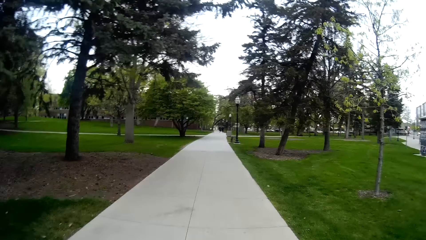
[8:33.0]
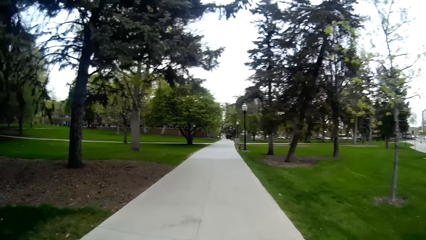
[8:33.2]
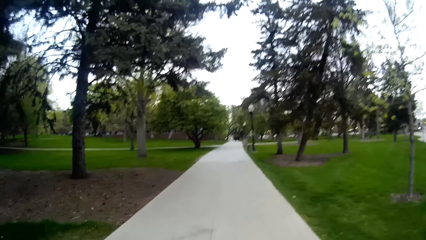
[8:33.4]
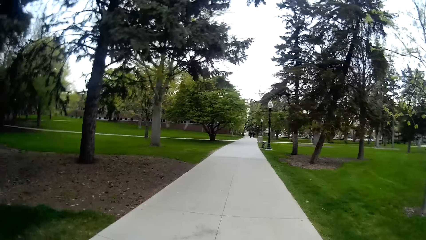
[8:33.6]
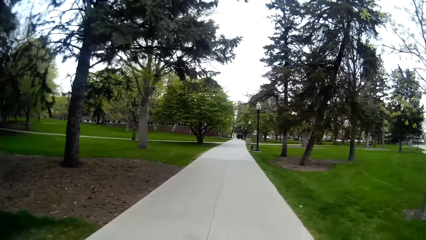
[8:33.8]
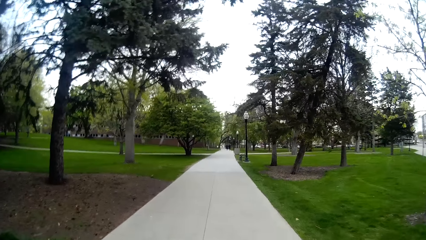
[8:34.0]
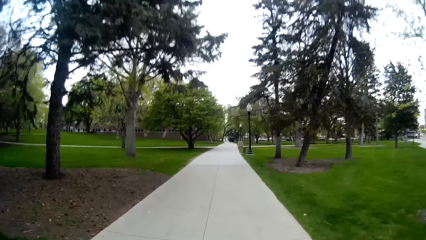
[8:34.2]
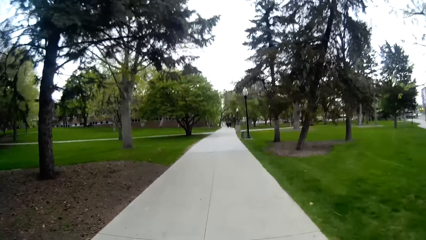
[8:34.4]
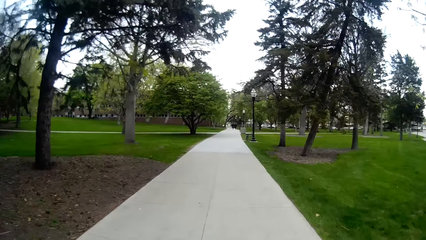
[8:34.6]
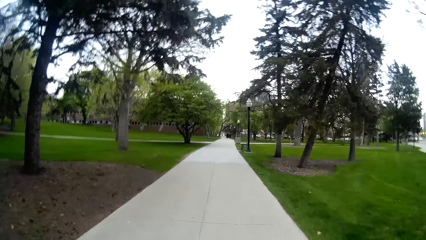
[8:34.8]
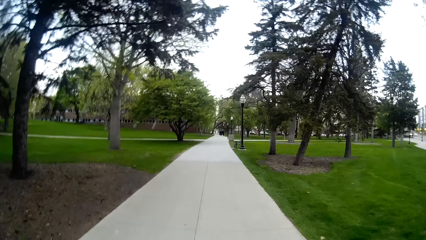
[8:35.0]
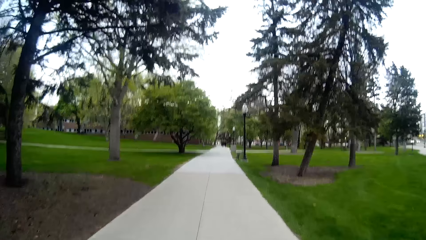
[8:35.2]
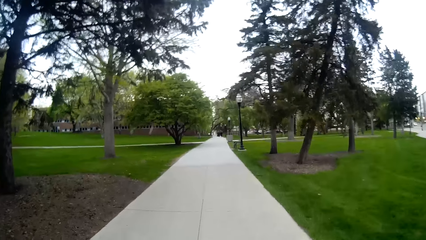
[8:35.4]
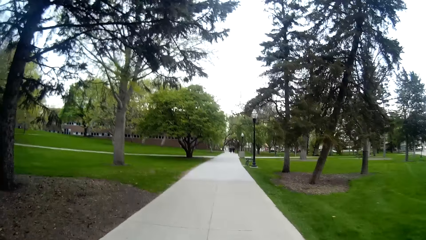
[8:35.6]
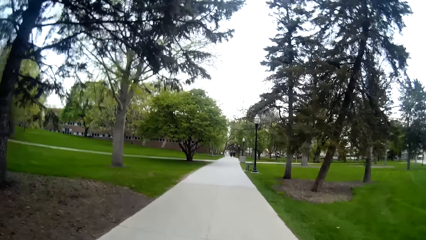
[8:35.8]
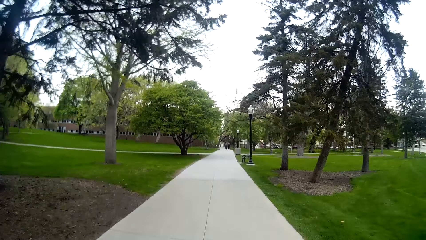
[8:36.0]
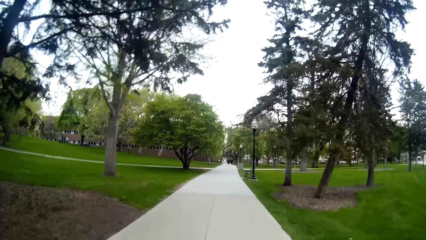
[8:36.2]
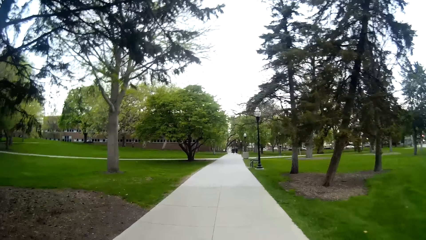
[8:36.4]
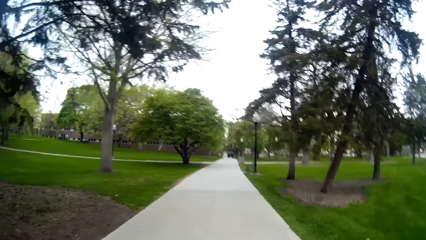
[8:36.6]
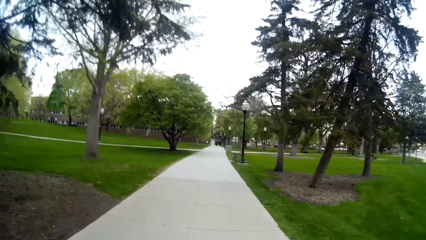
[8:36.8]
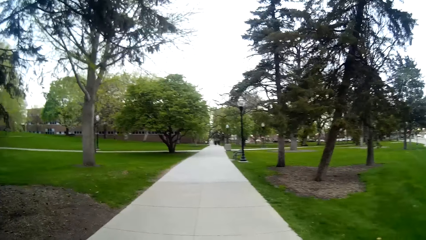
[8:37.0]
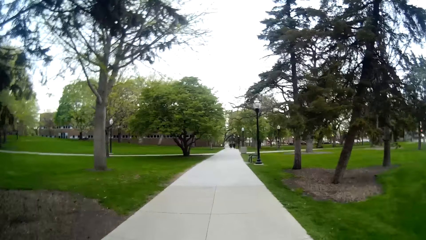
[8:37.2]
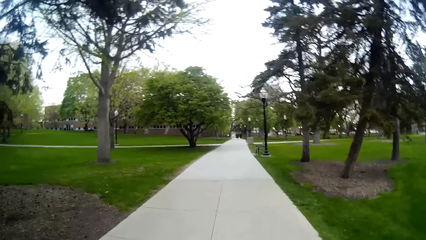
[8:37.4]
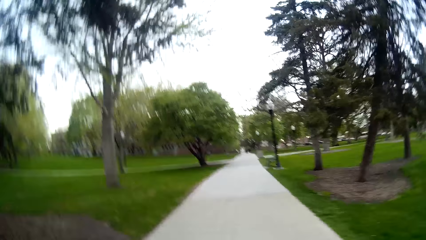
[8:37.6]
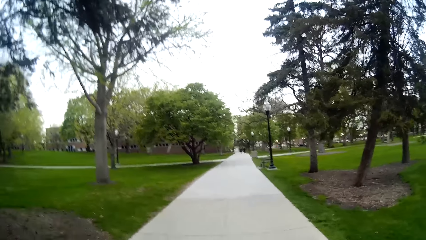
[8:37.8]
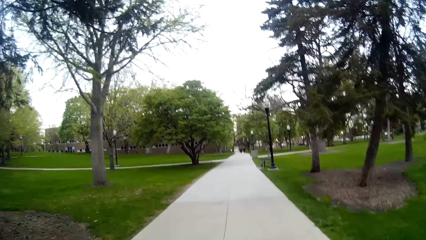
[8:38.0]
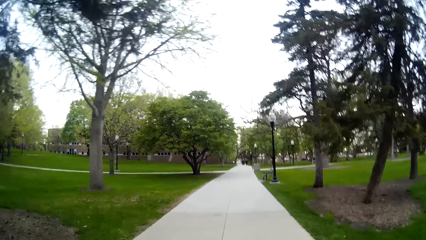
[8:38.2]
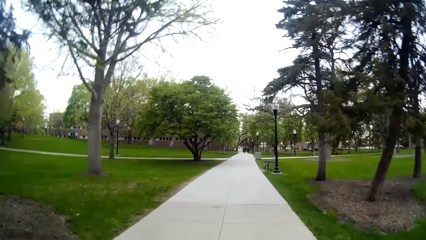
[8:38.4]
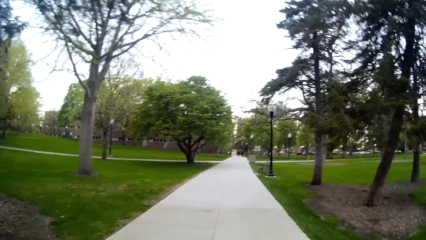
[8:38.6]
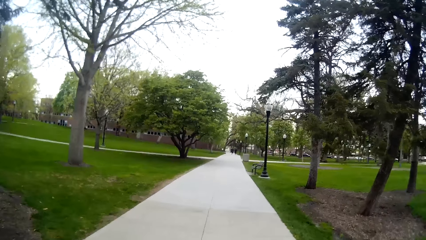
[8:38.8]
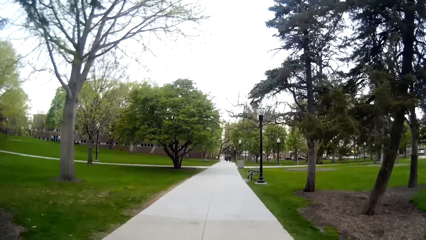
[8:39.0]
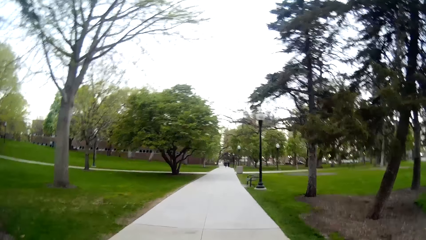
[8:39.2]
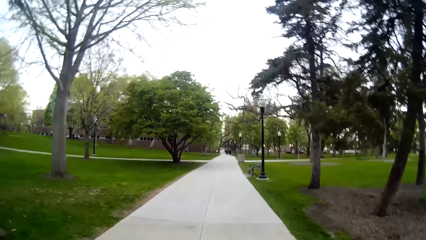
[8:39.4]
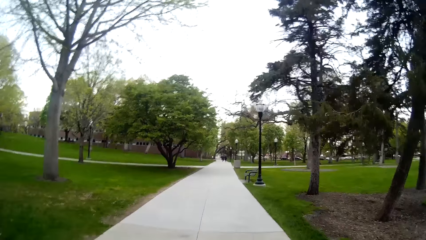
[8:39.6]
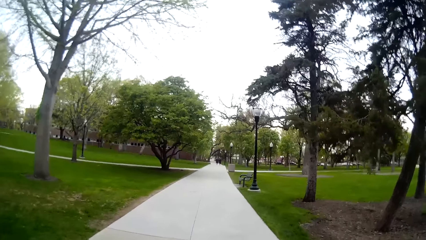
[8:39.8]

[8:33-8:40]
The camera wearer walks on a walkway.

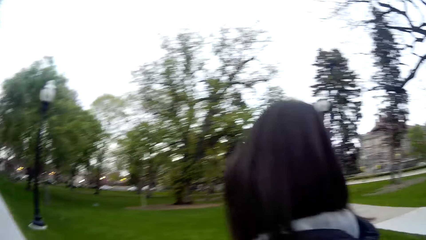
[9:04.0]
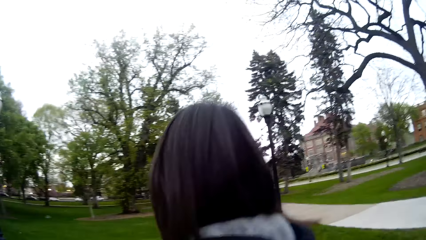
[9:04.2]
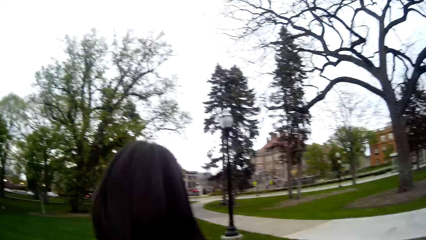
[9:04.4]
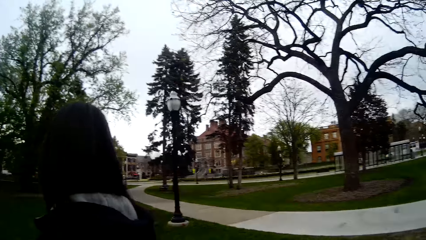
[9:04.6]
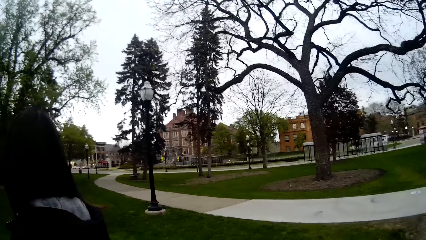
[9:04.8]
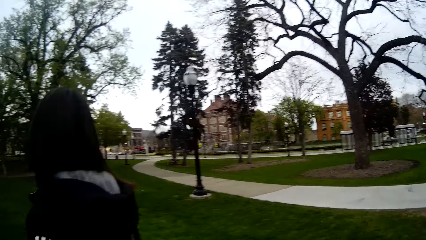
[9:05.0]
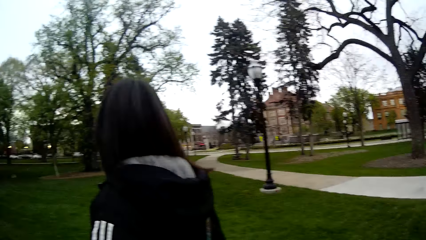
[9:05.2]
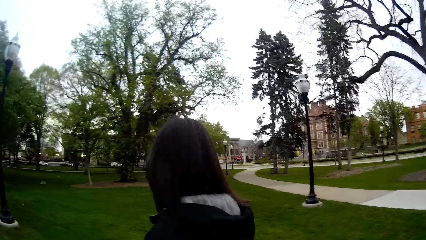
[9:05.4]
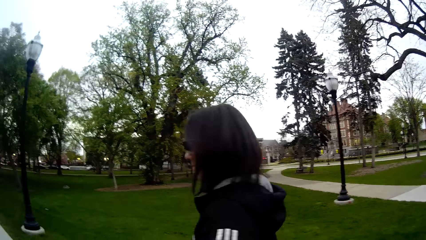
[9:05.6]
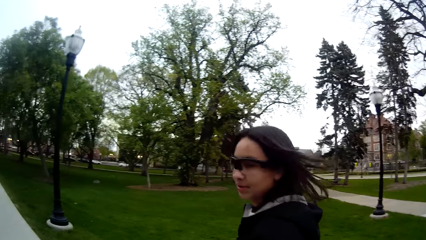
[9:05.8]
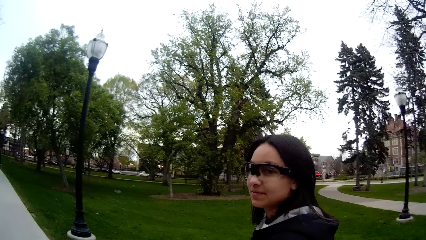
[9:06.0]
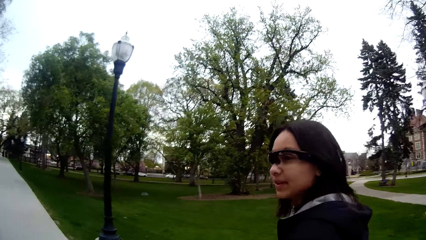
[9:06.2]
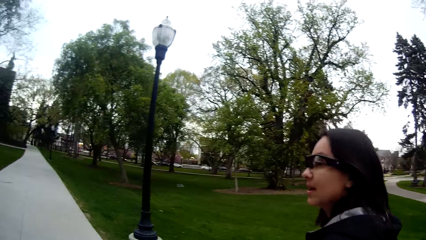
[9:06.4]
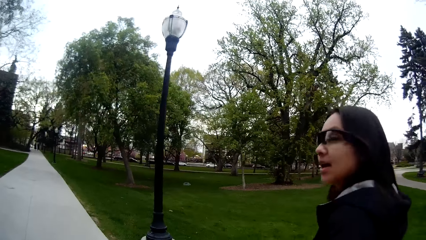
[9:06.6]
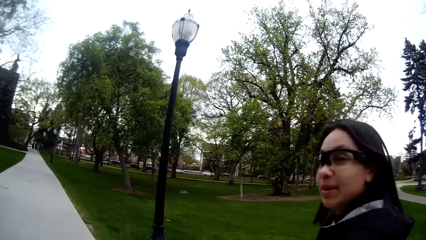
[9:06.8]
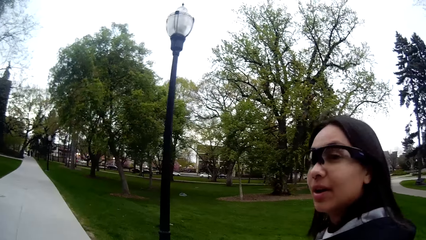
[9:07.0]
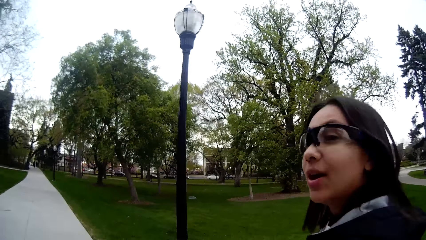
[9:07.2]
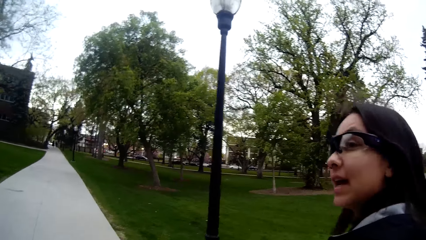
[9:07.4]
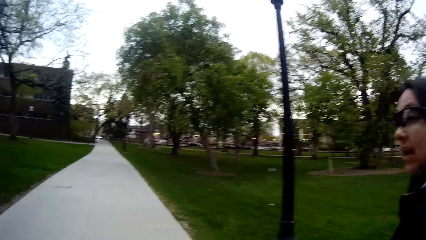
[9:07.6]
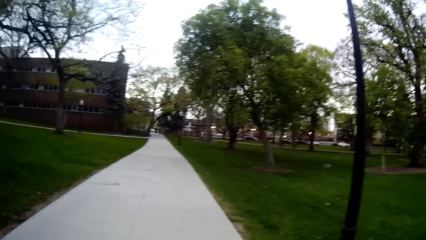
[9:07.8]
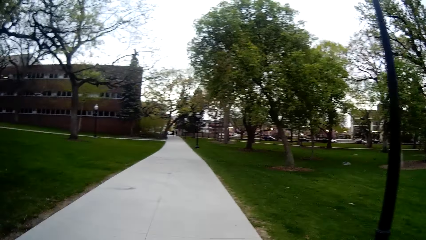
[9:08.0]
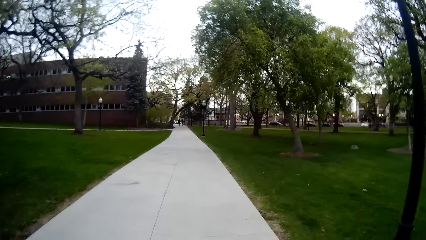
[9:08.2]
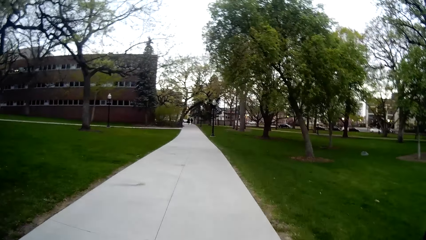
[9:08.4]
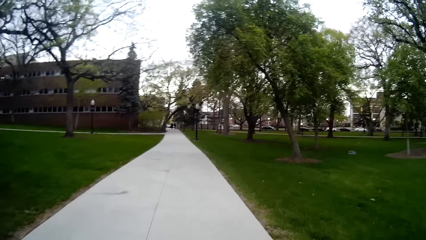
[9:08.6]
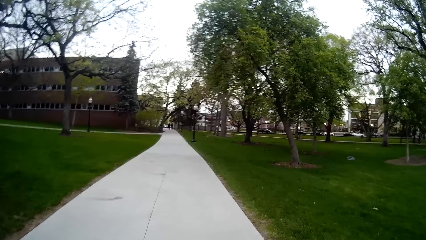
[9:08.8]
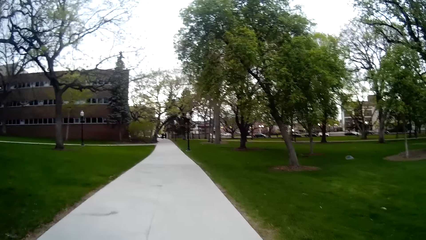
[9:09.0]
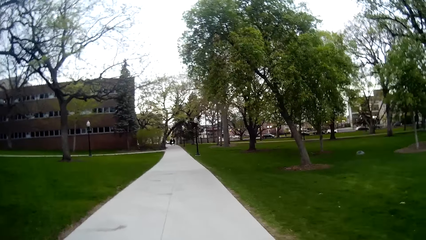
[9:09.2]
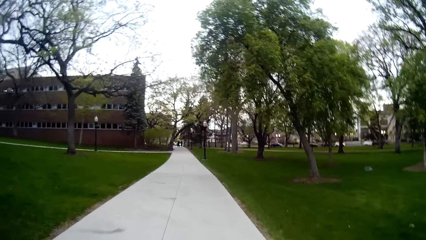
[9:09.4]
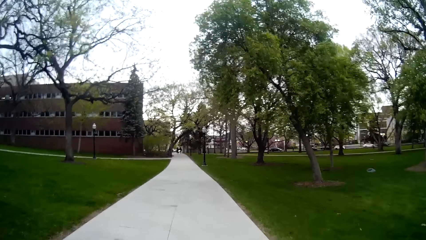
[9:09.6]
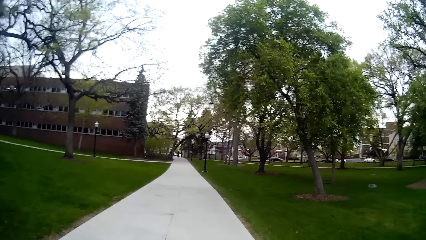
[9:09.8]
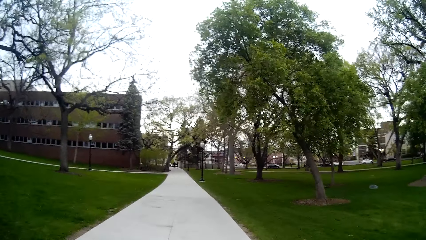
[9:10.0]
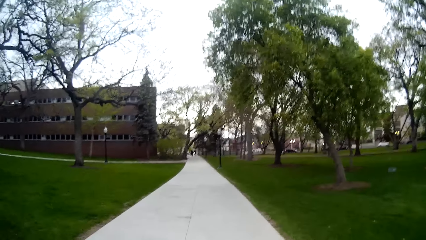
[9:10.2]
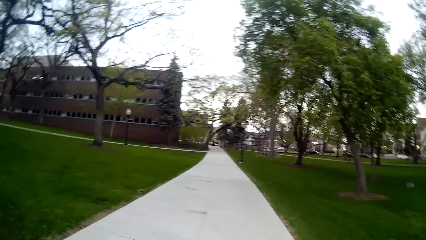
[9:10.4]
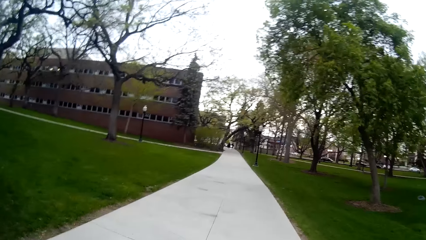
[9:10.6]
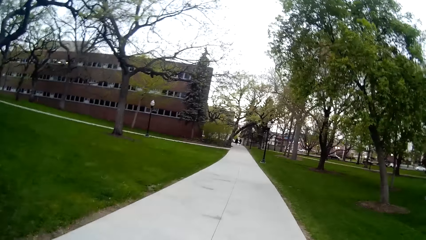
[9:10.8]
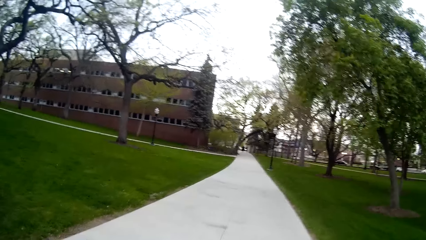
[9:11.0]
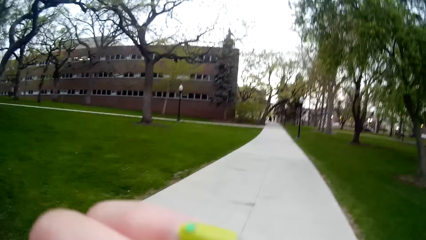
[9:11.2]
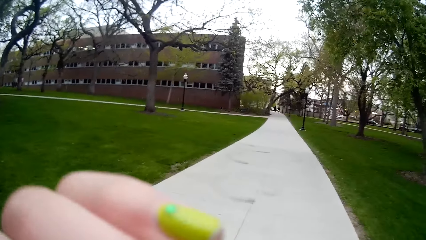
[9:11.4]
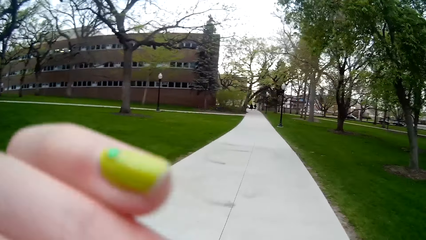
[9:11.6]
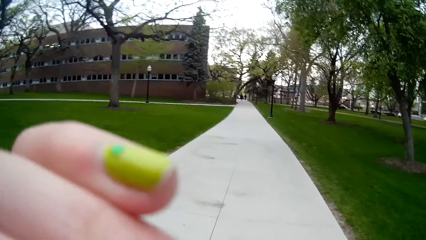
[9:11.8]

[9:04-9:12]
The woman interacts with the camera wearer.
